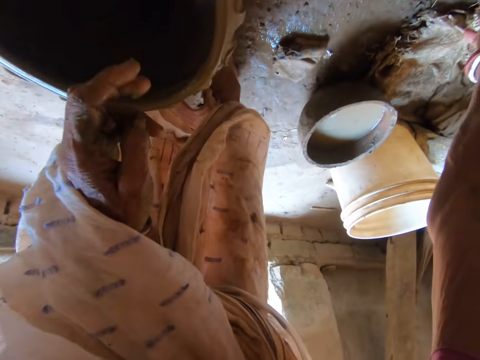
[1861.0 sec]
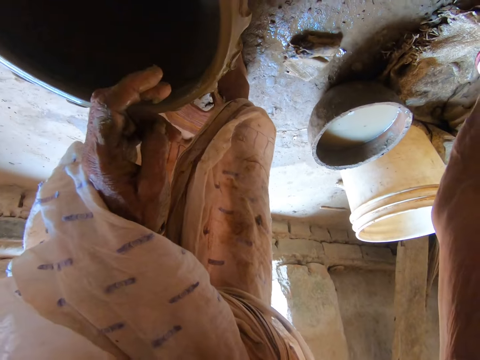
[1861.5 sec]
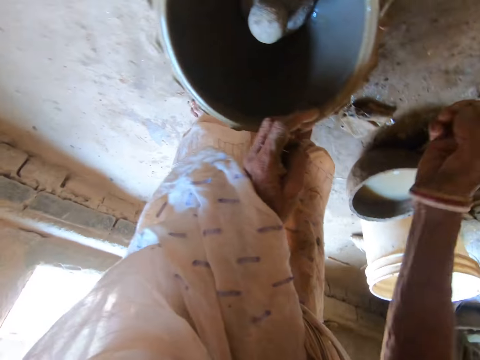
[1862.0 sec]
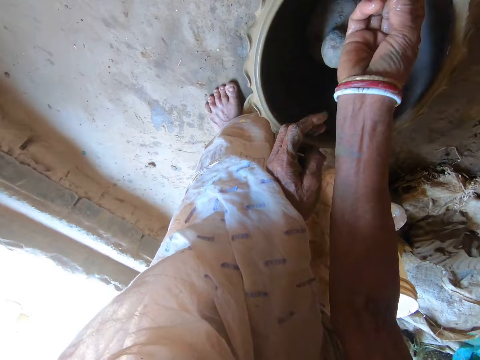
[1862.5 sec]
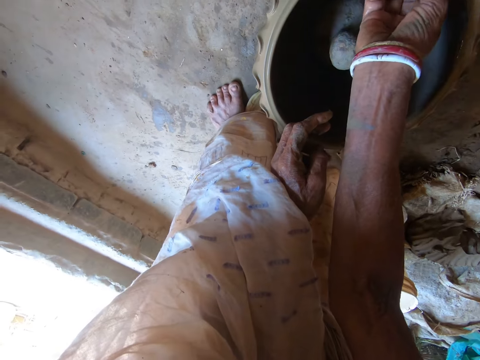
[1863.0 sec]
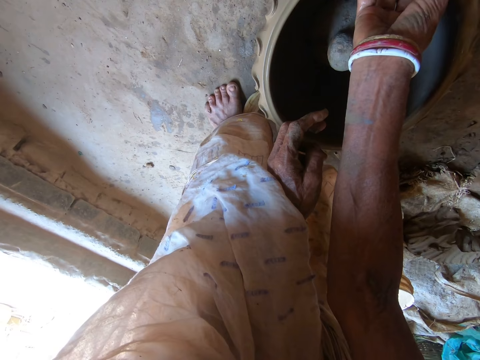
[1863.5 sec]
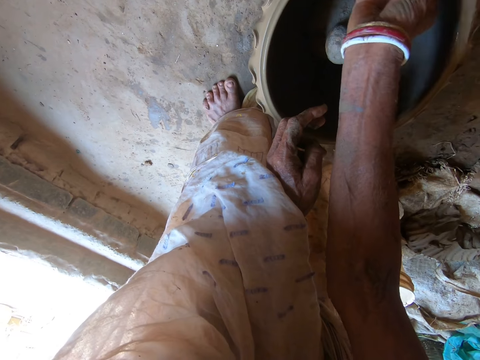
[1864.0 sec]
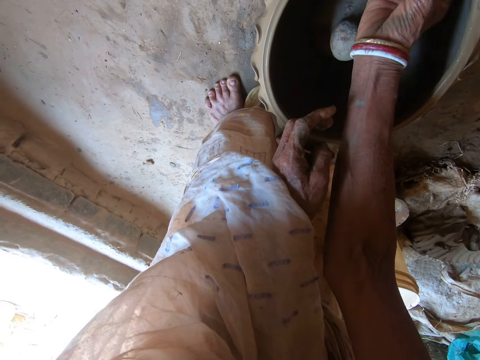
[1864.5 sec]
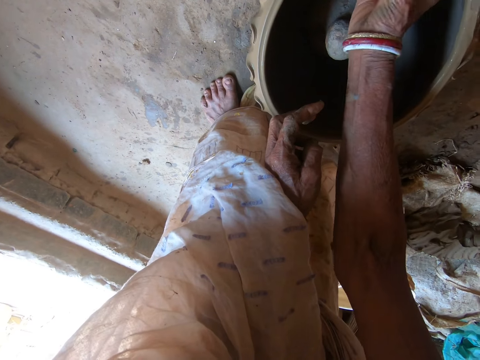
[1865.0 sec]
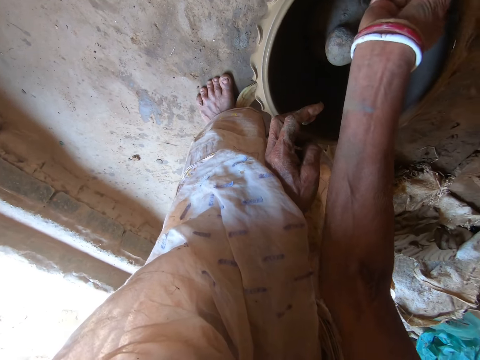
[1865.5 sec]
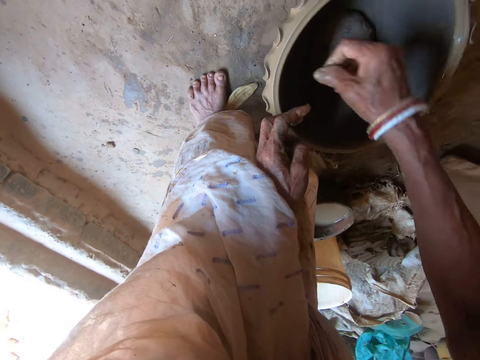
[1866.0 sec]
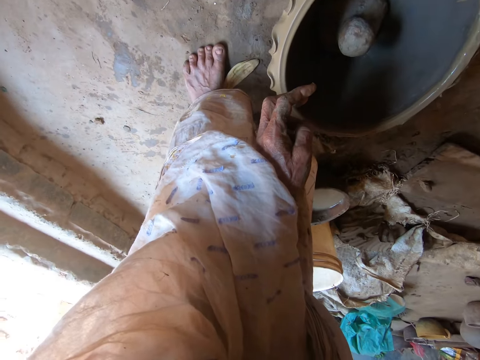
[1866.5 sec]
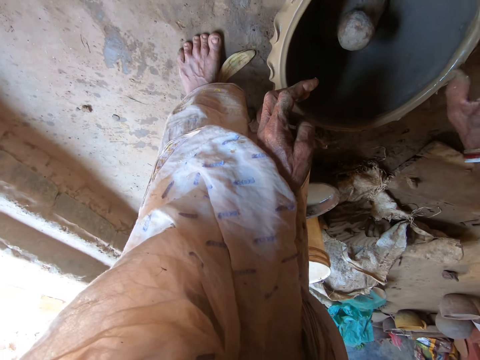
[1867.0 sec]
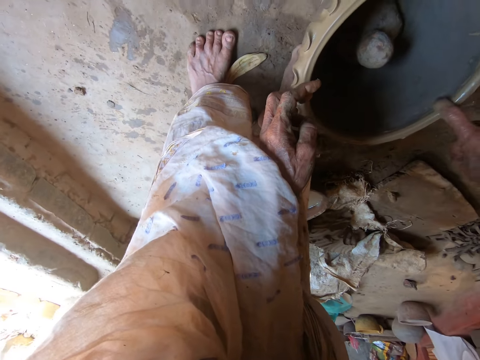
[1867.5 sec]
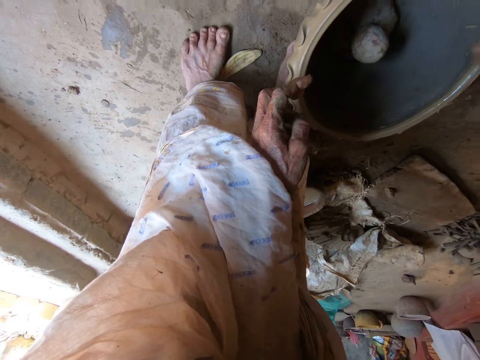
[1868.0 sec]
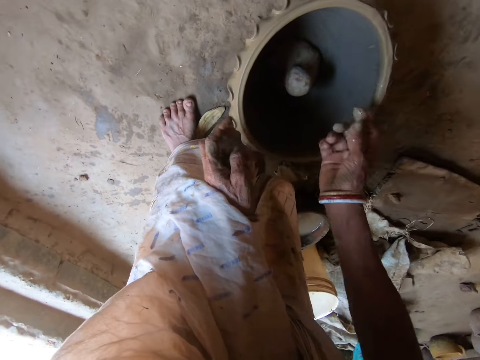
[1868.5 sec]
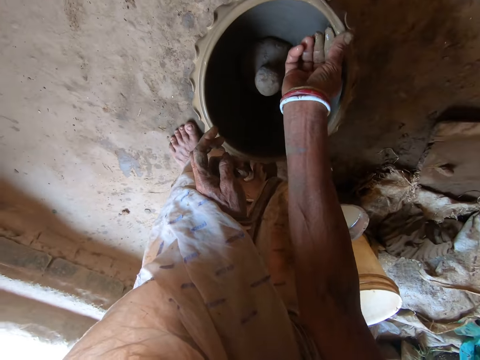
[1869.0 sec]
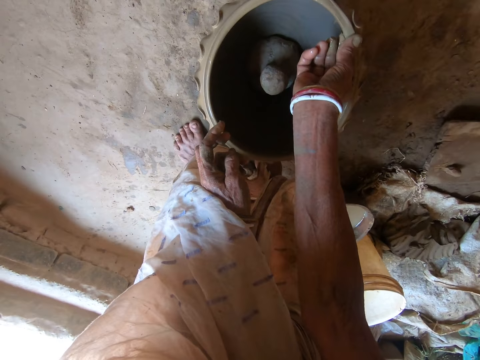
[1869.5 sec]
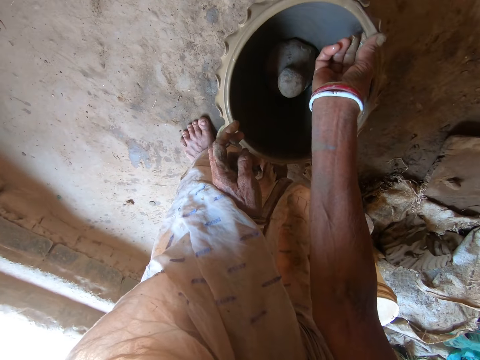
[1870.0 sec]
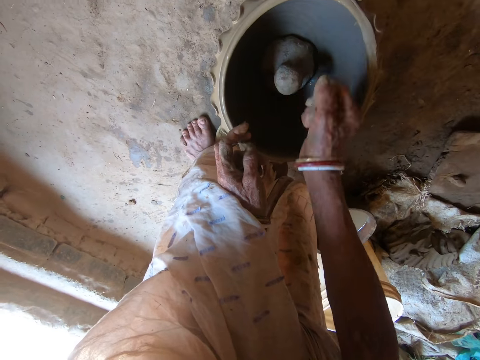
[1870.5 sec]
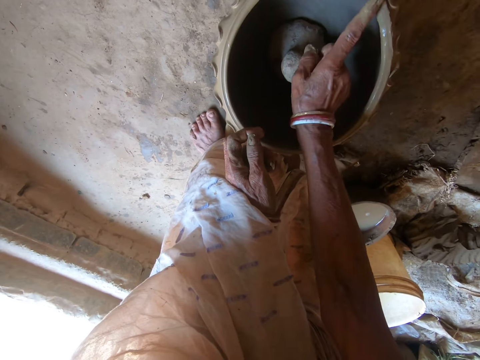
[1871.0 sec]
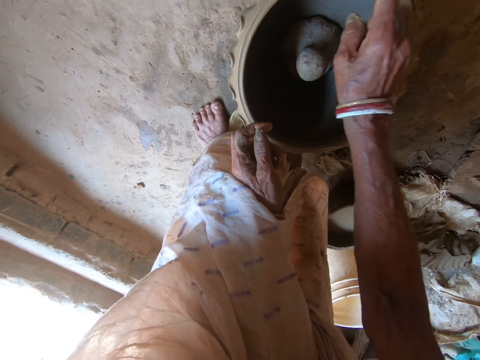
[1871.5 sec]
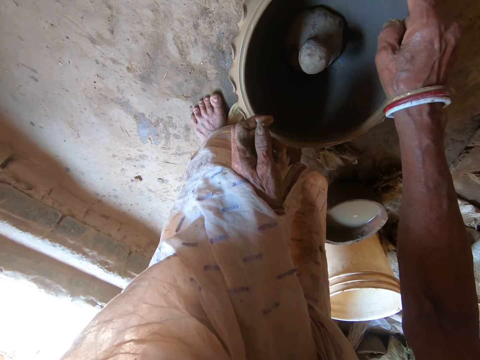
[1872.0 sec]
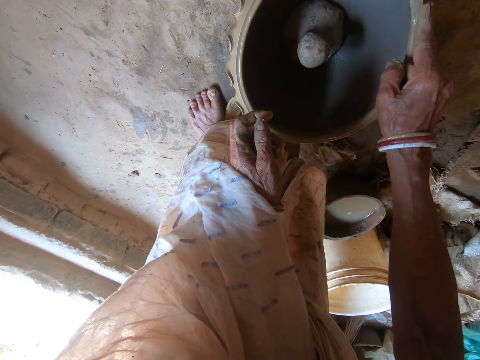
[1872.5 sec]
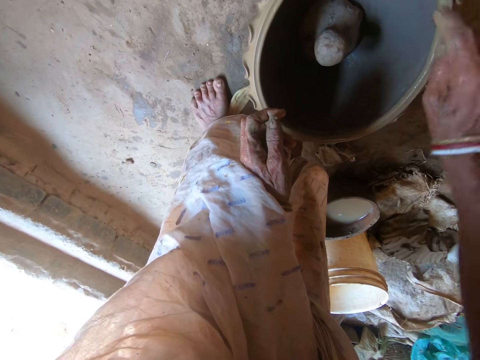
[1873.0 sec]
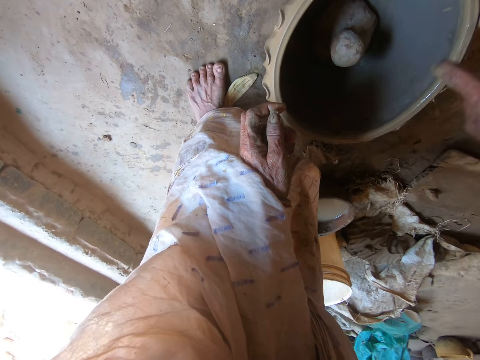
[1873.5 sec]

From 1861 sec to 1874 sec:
The camera wearer puts the clay in her right hand on the edge of the clay pot on the stand on the floor. She smoothens the edge of the clay pot on the stand on the floor with her right hand.

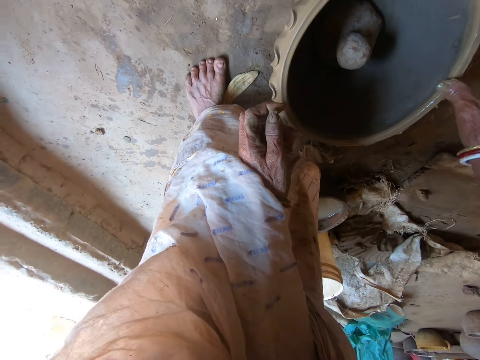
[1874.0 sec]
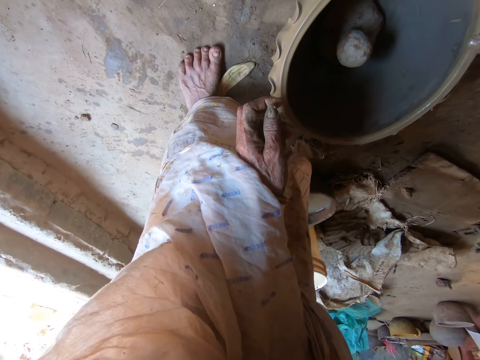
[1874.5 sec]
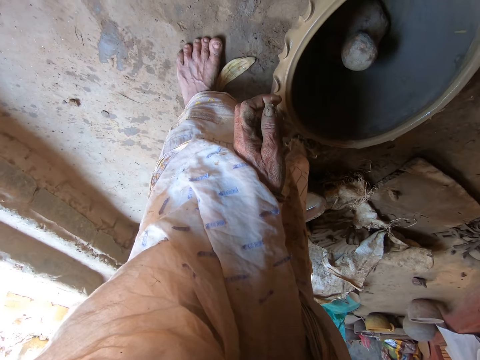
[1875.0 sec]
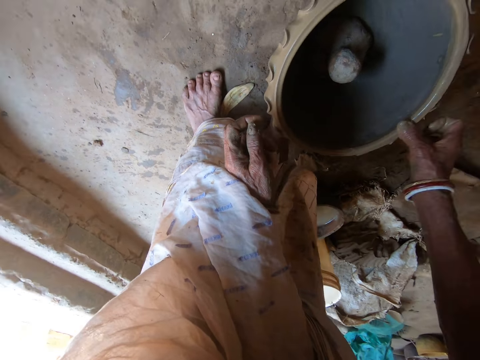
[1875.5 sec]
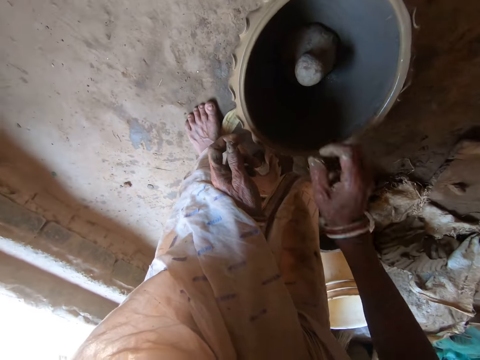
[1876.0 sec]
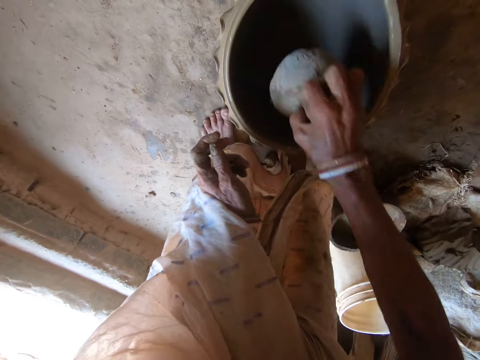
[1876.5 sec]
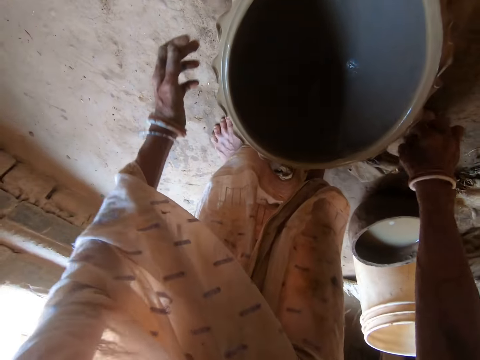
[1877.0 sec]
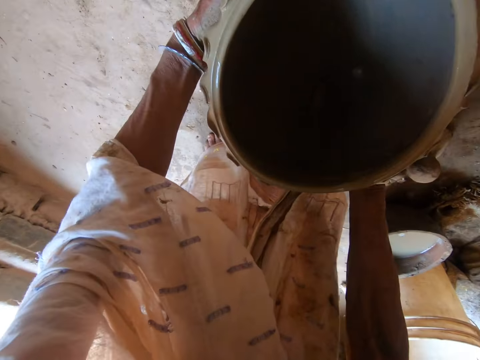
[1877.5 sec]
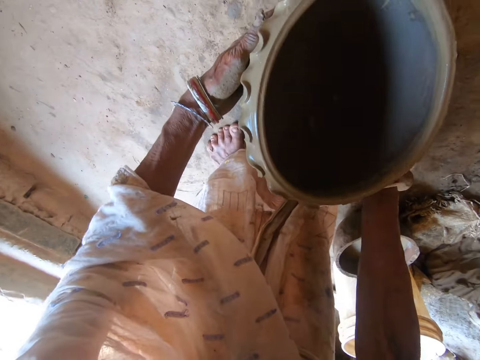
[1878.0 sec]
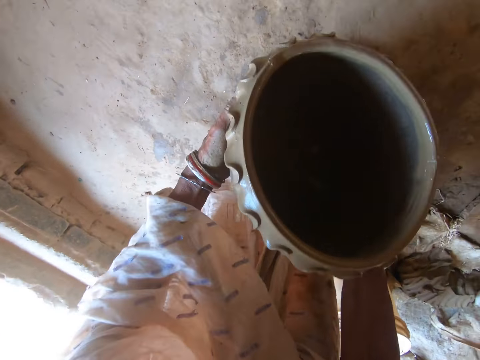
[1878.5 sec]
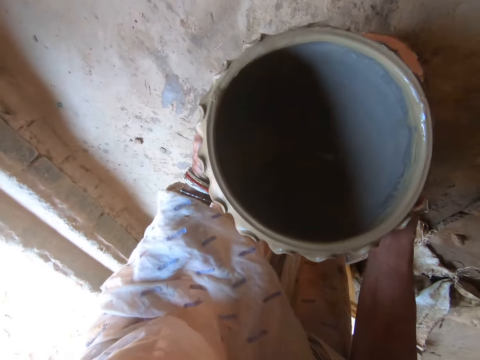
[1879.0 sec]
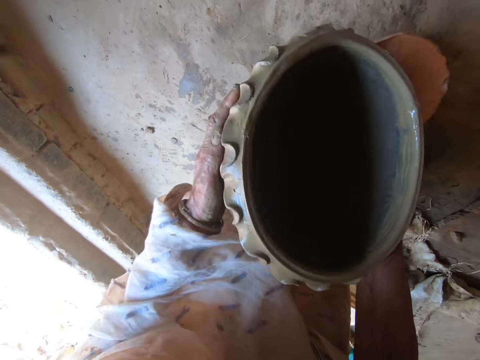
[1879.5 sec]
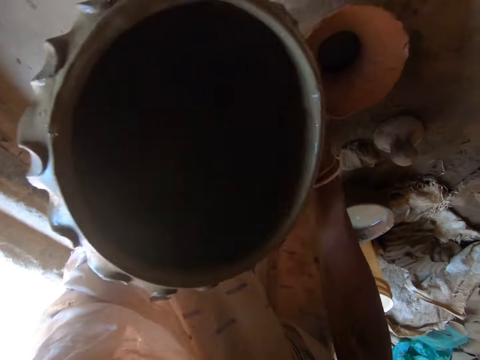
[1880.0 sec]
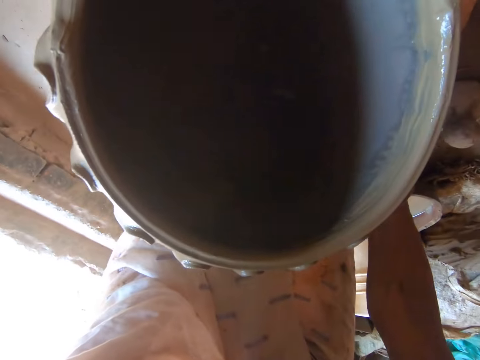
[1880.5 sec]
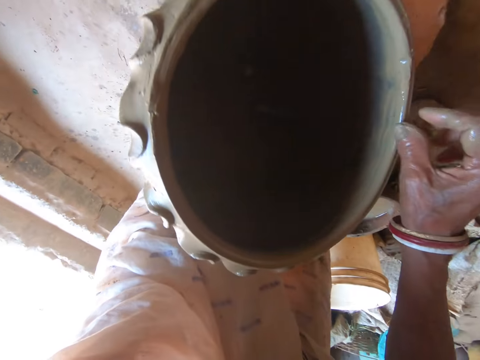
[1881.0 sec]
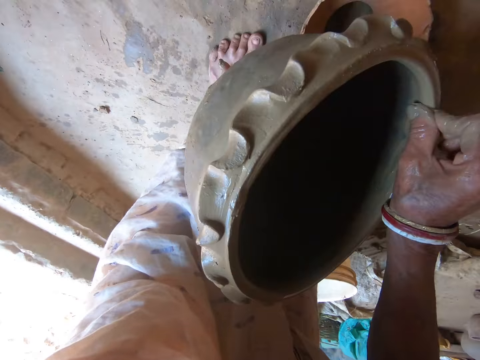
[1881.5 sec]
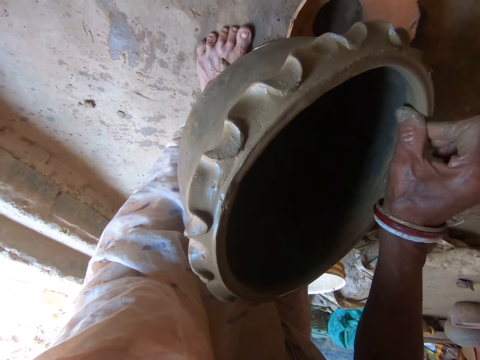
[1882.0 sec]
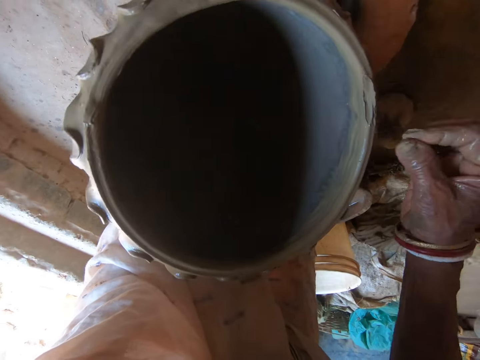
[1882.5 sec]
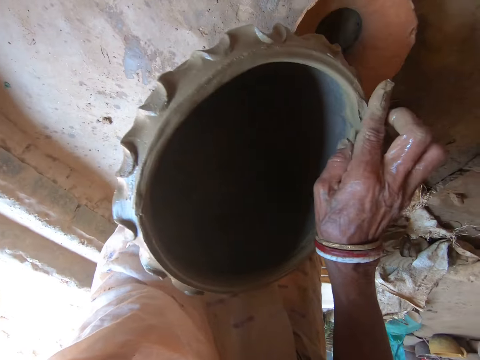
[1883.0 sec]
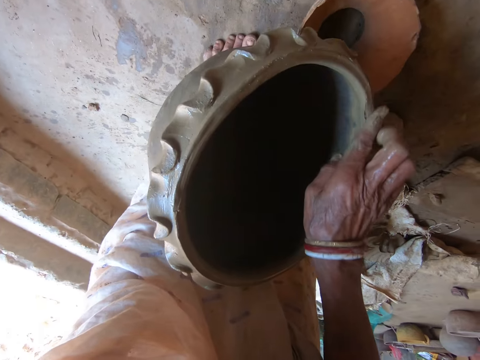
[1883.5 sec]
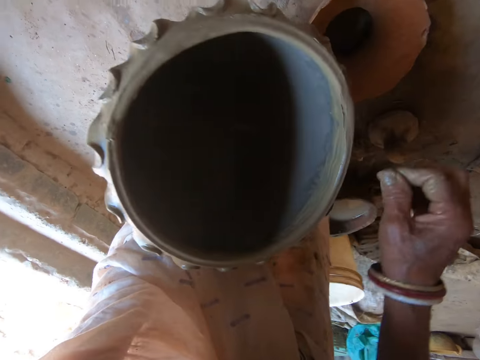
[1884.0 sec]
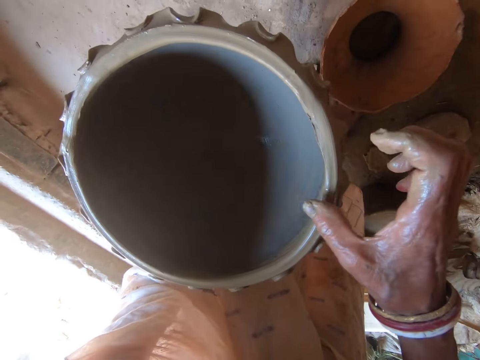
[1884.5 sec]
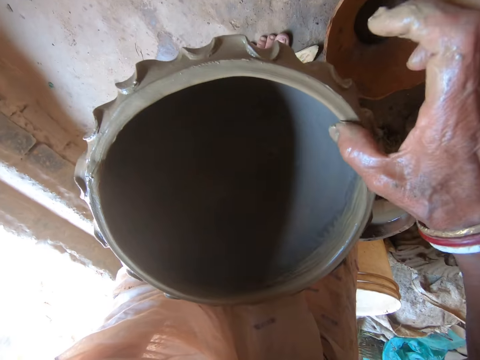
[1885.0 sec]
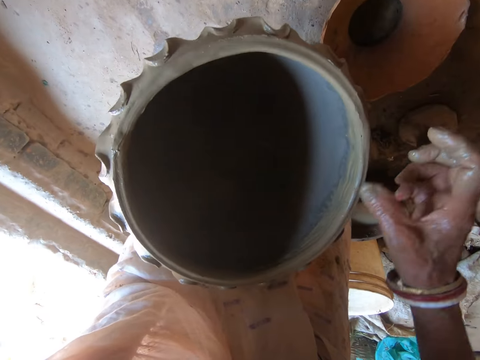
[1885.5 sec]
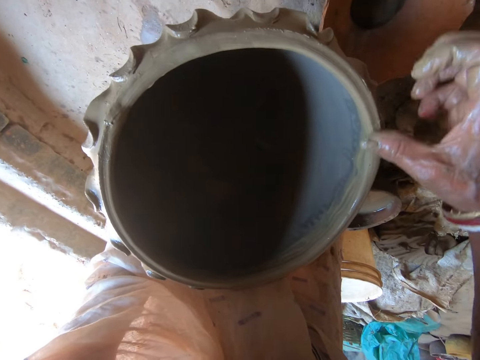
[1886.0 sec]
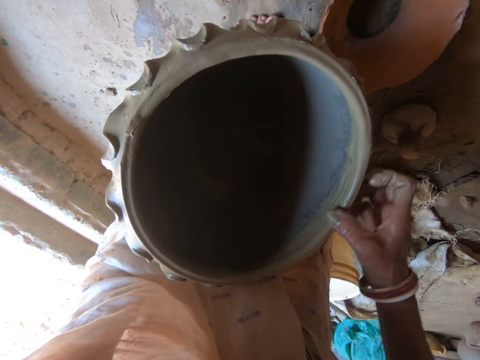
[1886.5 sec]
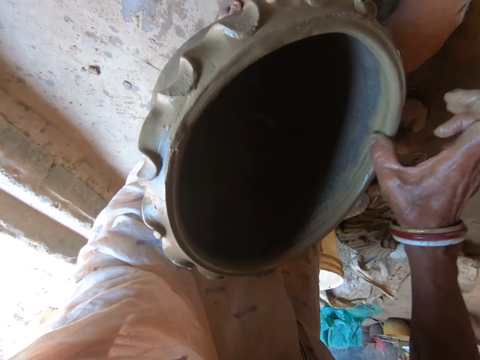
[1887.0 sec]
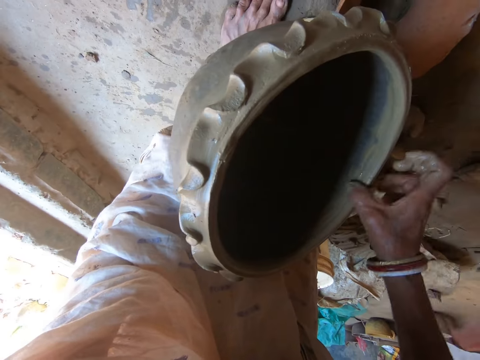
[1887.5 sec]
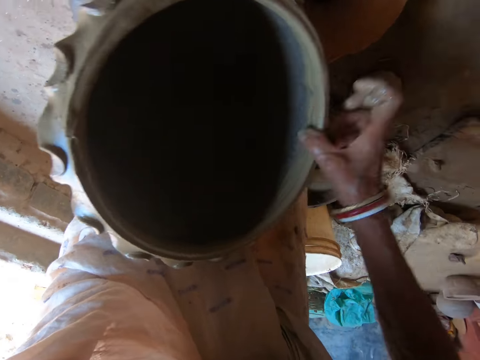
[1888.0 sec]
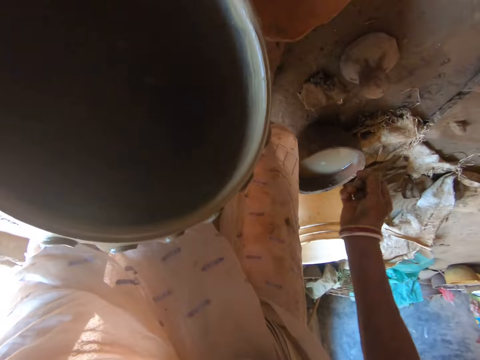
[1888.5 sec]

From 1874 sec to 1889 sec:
The camera wearer removes the stopper from the clay pot on the stand on the floor with her right hand. She places the stopper in her right hand on the floor. She picks up the clay pot on the stand on the floor with her hands. She smoothens the edge of the clay pot in her left hand with her right hand.
